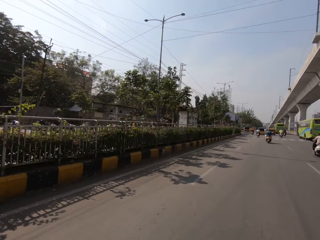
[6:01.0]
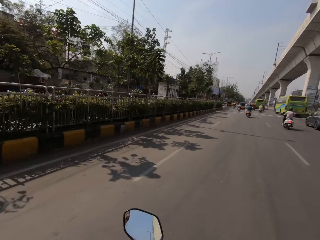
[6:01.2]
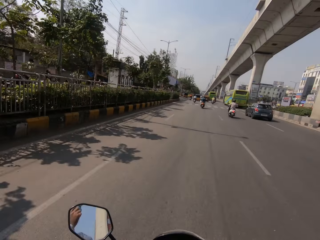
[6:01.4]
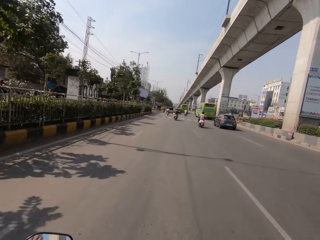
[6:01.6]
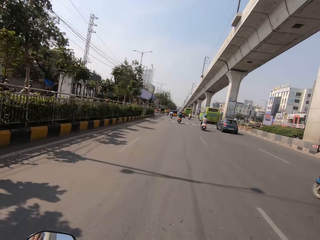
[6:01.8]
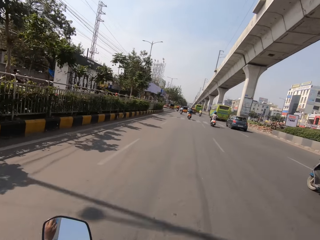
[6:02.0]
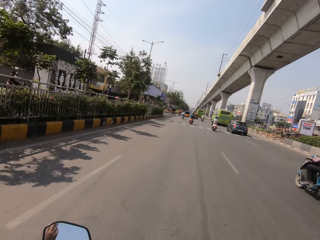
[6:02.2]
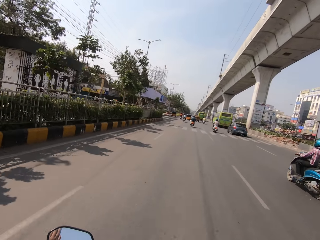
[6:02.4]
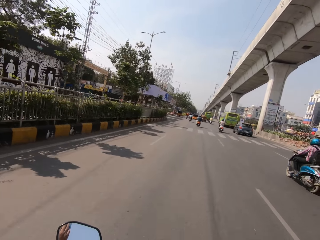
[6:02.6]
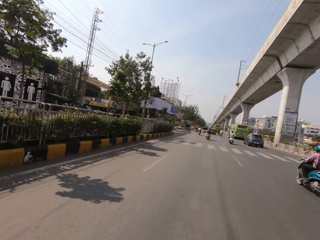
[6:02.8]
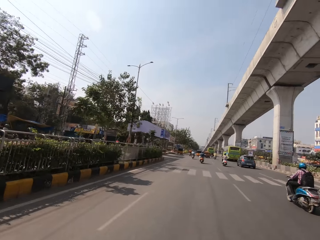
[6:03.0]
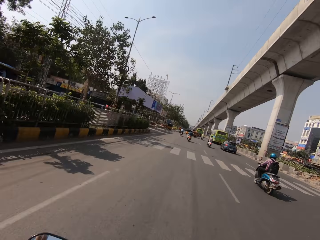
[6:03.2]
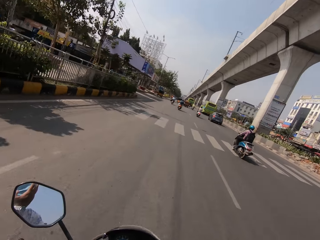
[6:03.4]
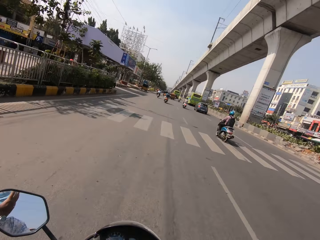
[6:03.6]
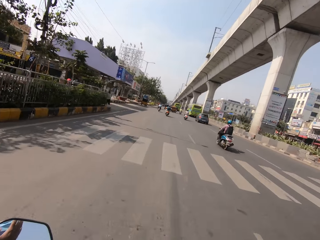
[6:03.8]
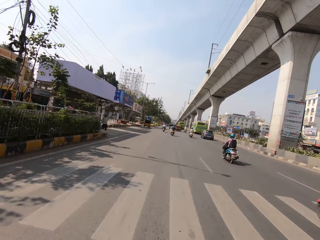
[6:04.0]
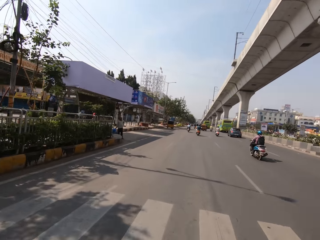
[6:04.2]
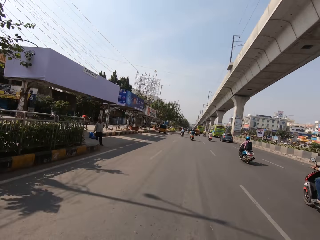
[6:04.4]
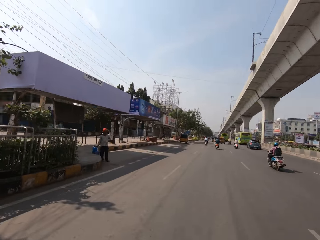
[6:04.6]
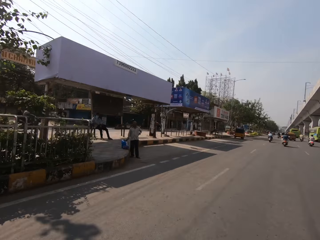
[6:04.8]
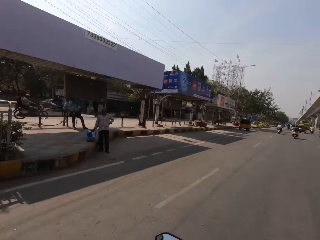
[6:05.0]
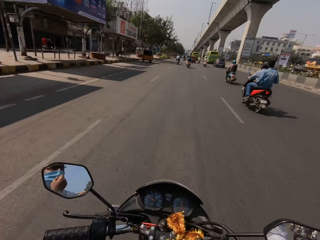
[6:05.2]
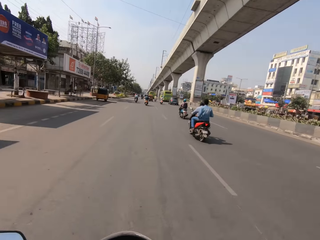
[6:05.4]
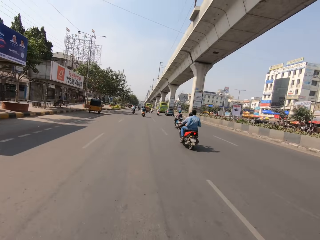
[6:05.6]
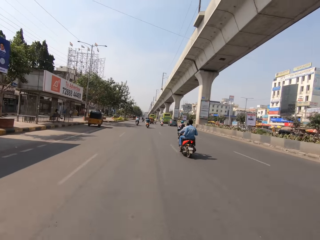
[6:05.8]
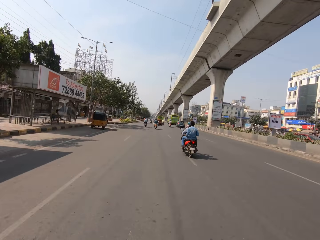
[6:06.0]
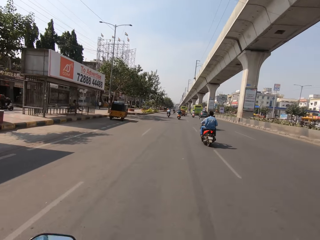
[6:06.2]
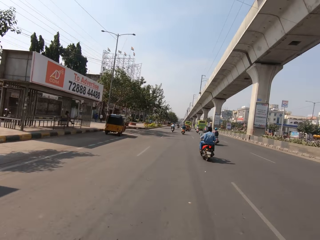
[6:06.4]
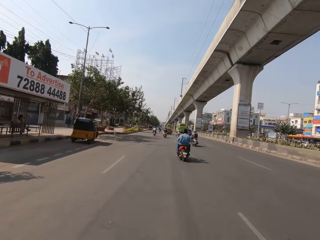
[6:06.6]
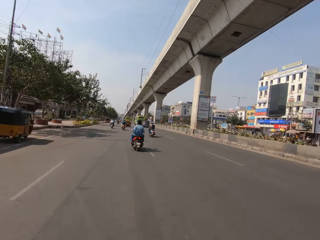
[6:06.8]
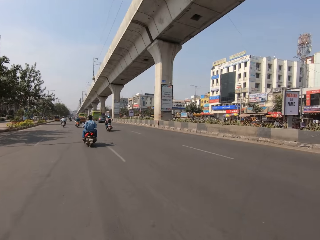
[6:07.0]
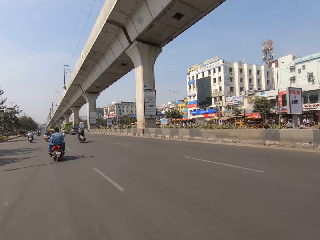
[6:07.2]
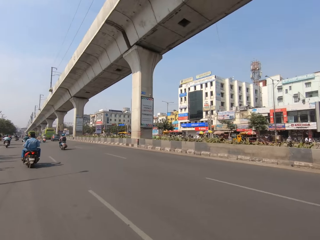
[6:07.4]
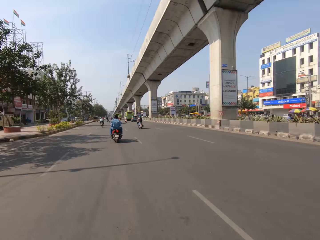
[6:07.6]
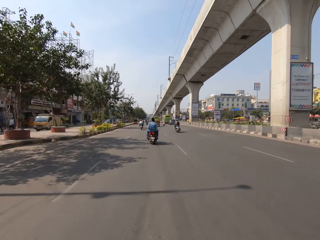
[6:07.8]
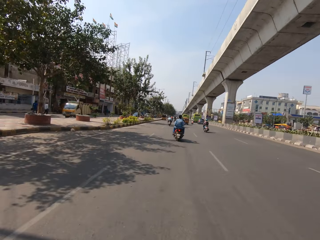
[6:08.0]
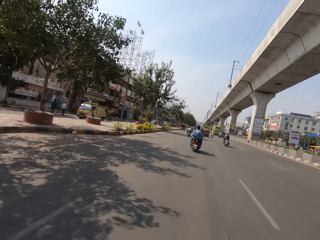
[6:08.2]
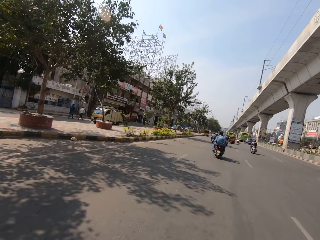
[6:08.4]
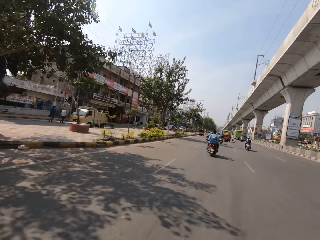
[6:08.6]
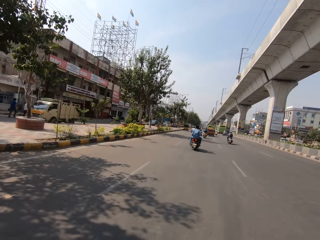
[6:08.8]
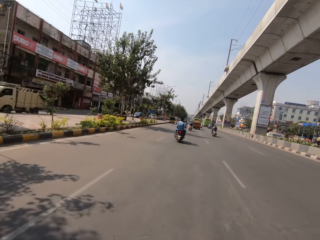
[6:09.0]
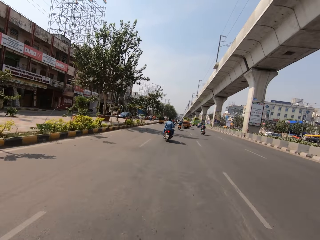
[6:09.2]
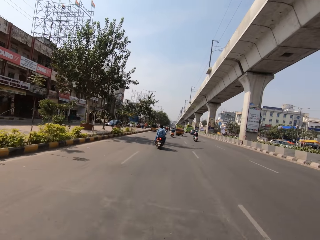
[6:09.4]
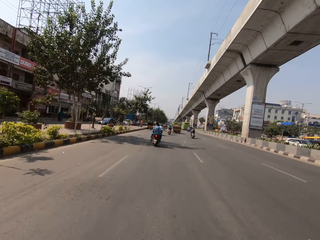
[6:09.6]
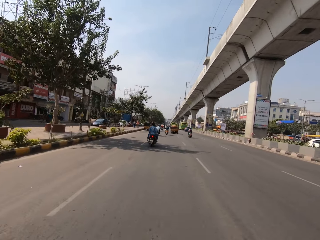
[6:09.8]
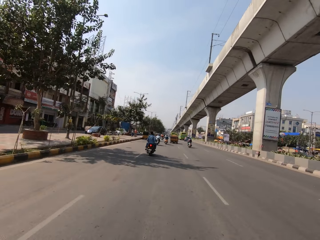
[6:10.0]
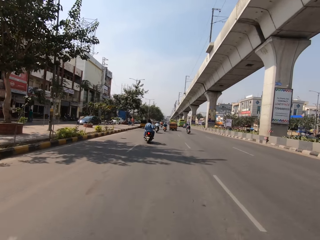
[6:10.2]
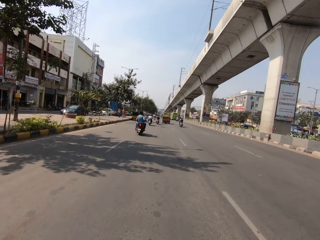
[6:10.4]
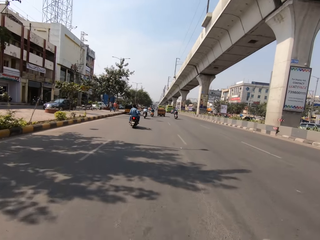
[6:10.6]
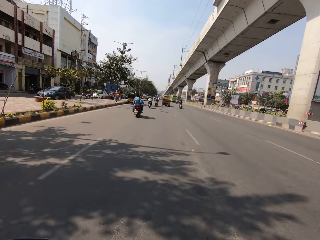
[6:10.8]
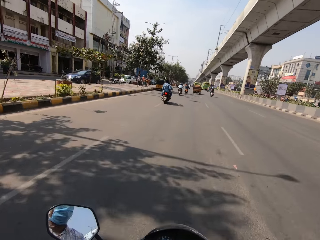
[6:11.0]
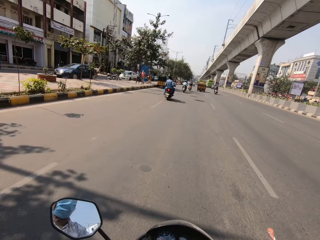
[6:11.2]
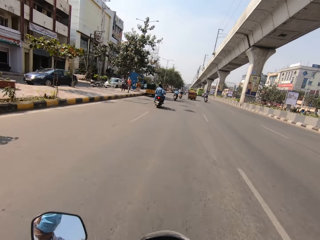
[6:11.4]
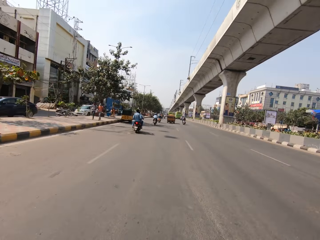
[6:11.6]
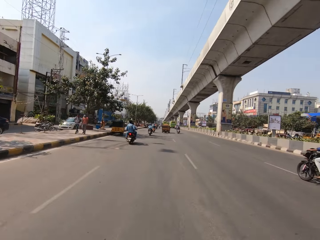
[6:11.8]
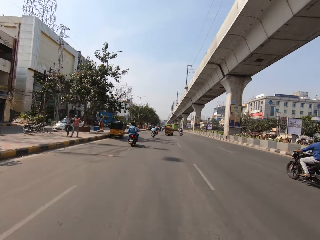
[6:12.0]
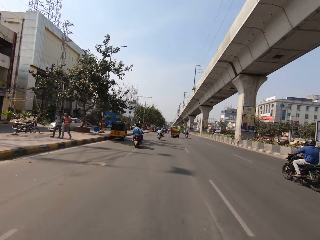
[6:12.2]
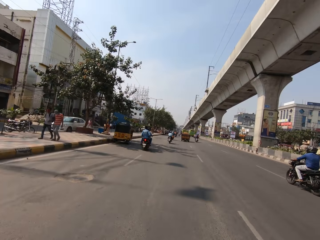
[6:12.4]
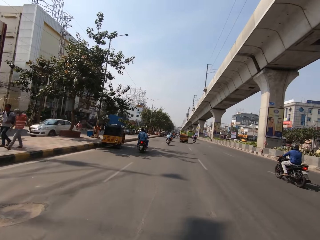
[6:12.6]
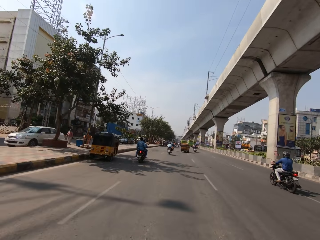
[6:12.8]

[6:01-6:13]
The camera wearer talks. They stare around on the road. They ride a motor bike on the road.

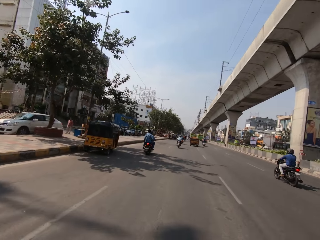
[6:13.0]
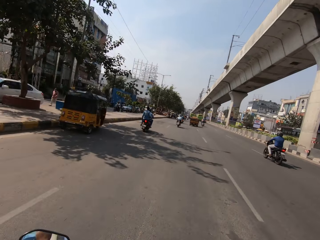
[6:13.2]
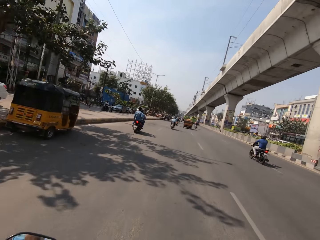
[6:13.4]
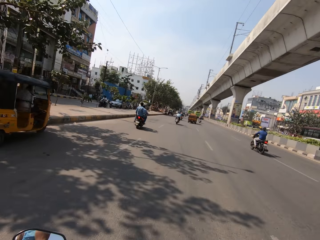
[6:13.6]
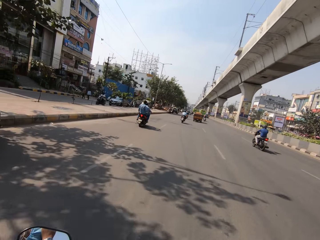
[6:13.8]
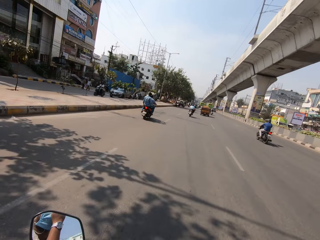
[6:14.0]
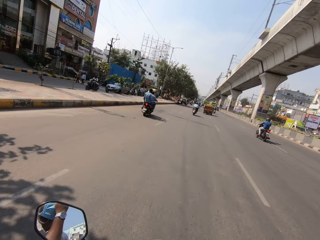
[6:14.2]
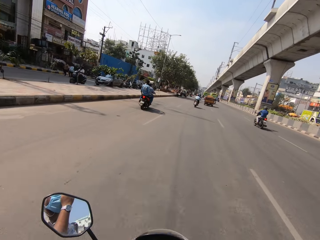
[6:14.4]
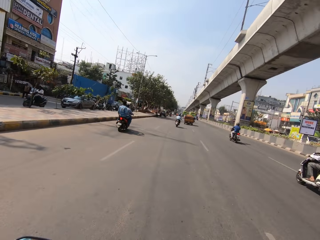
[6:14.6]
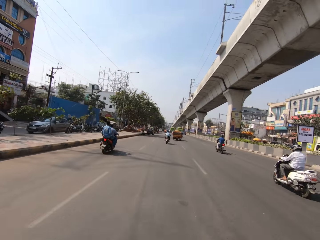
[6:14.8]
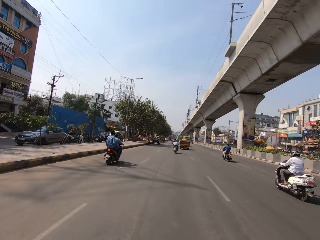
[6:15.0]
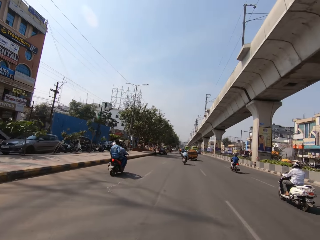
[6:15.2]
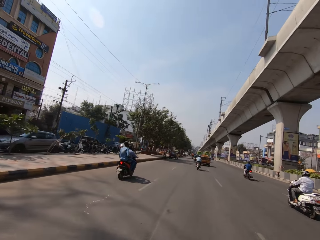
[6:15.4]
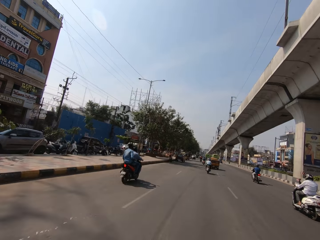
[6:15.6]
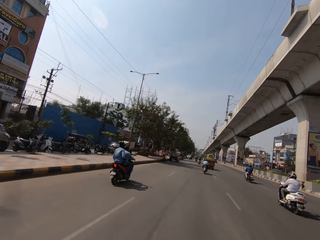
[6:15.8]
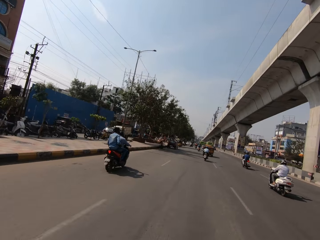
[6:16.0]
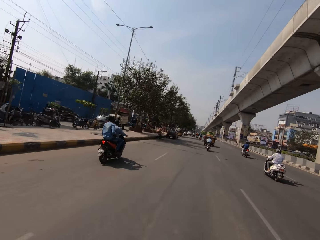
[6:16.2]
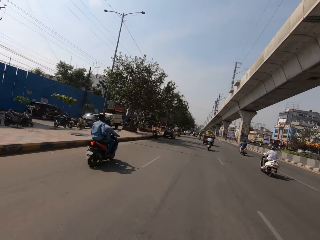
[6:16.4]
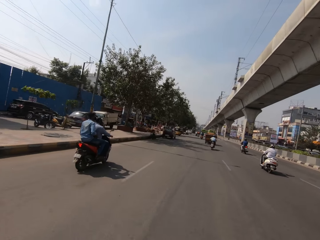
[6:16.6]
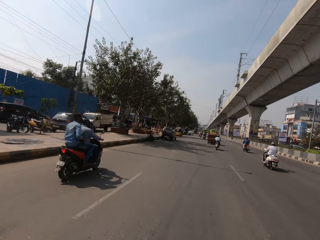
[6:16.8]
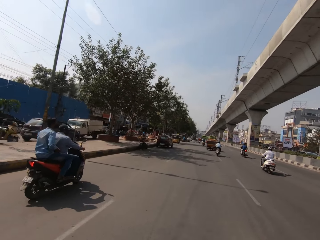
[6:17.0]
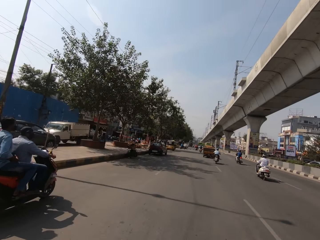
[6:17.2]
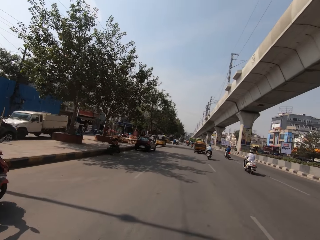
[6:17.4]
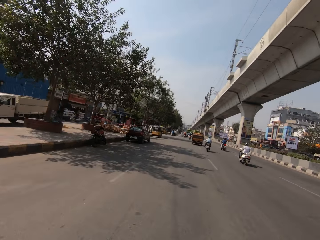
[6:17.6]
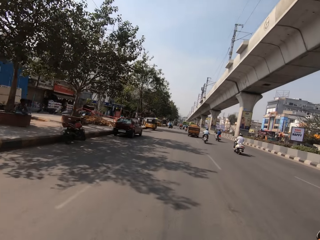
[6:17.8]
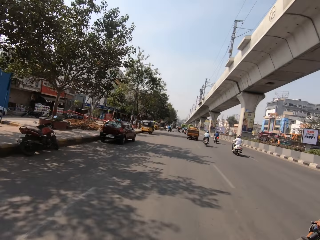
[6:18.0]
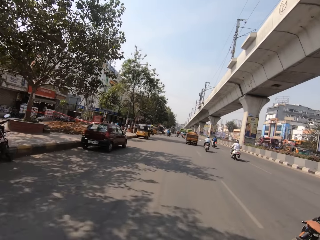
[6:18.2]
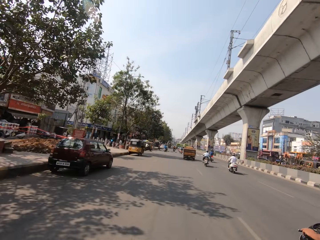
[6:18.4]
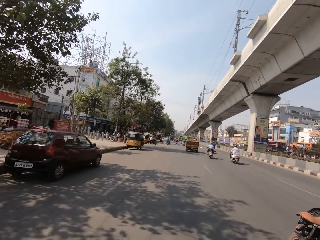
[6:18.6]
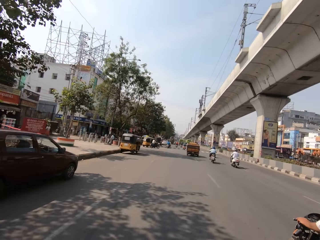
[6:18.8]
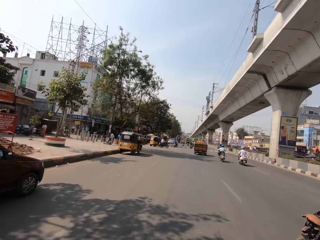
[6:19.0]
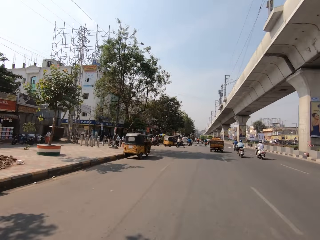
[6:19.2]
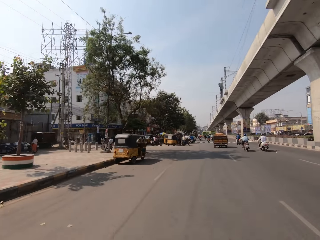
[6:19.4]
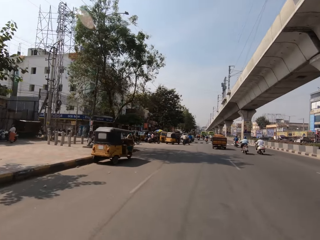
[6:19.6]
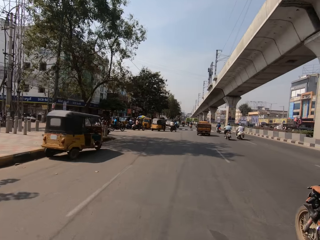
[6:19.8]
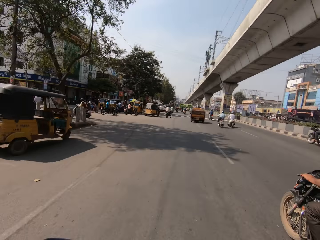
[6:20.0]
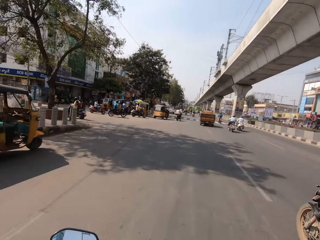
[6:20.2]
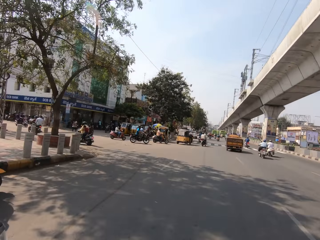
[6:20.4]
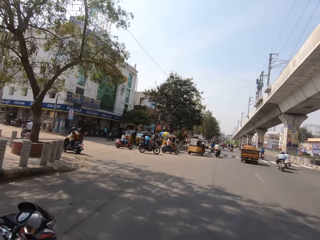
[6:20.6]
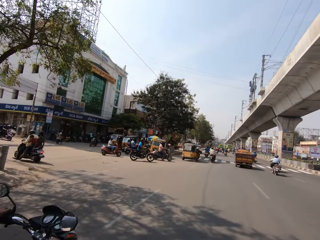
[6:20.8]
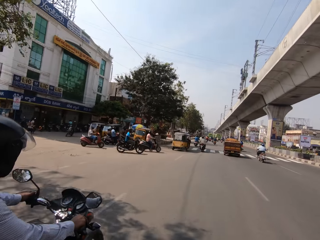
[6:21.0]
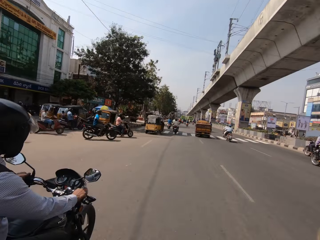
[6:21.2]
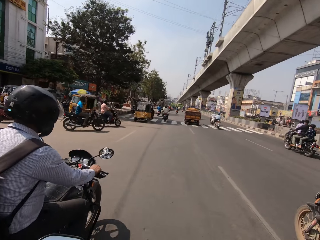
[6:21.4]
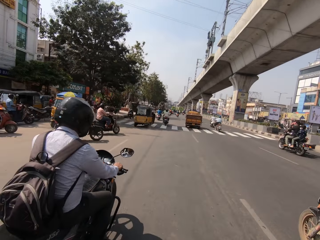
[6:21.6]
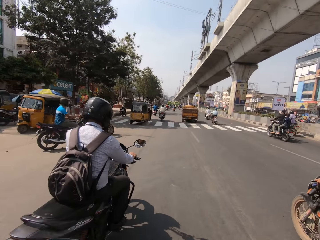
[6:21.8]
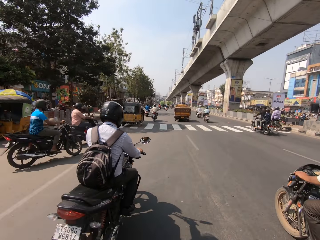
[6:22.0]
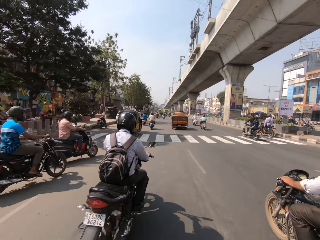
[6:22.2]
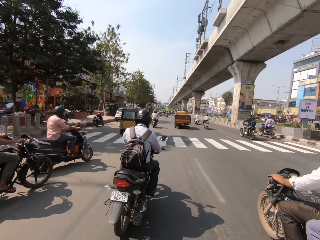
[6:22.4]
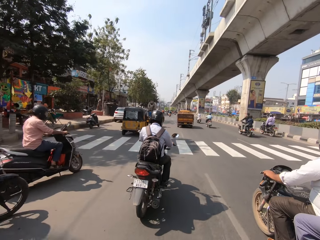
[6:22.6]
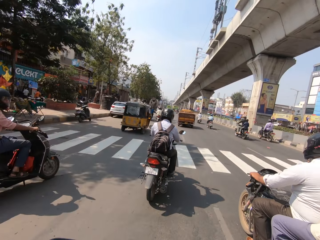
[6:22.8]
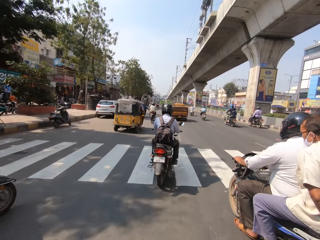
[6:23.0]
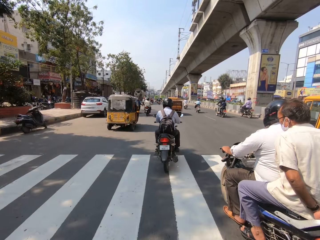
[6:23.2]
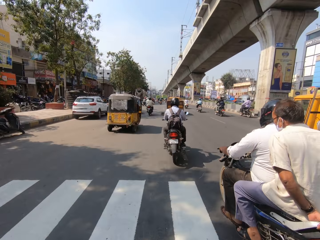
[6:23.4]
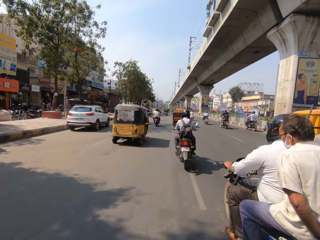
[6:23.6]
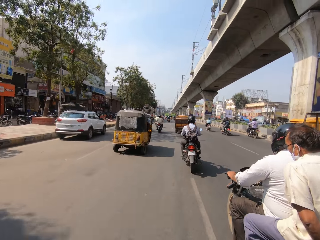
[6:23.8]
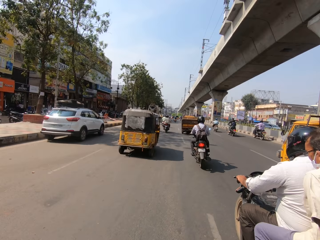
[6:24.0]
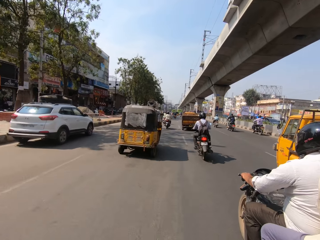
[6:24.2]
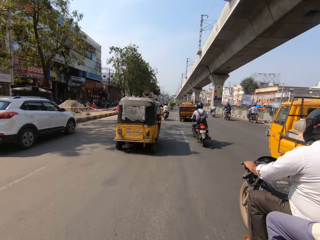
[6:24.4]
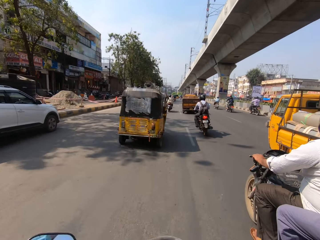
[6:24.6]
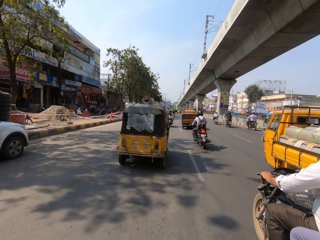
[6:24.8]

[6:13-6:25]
The camera wearer talks. They ride a motor bike on the road. They talk. They ride the motor bike on the road. They talk. They ride the motor bike on the road.
